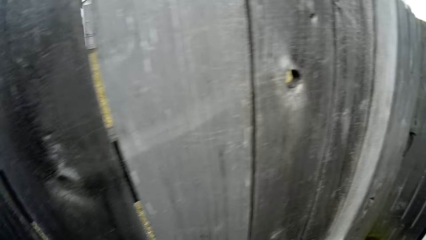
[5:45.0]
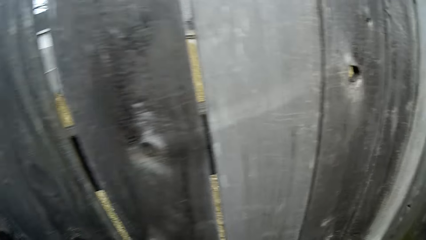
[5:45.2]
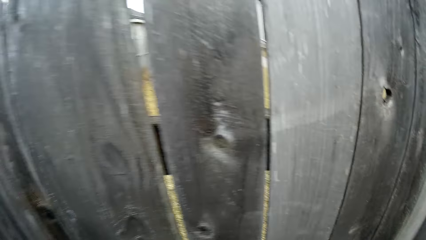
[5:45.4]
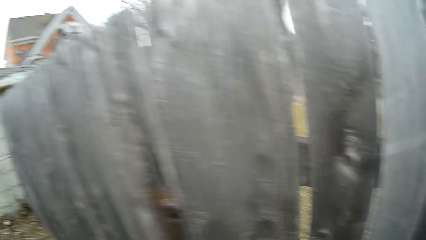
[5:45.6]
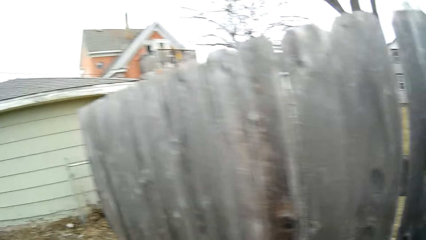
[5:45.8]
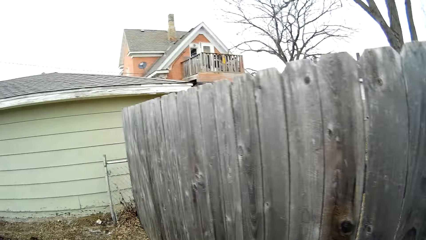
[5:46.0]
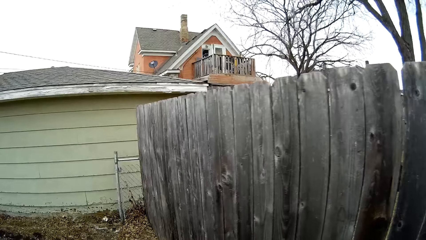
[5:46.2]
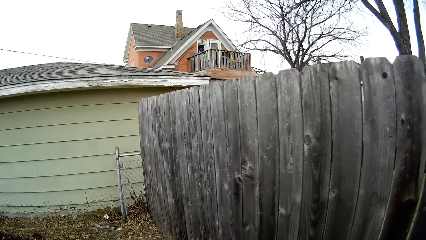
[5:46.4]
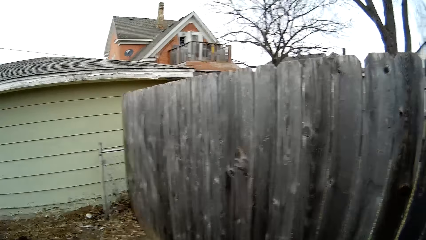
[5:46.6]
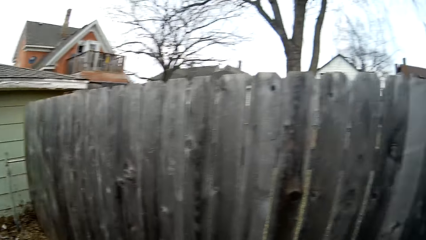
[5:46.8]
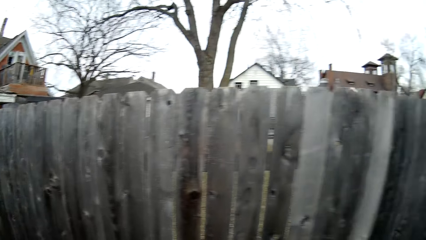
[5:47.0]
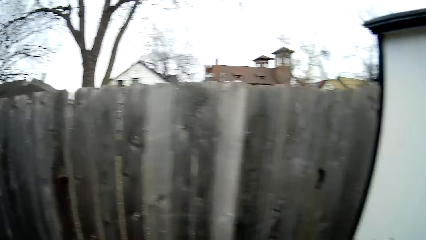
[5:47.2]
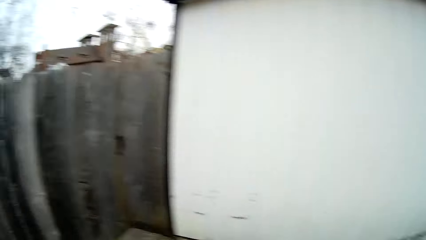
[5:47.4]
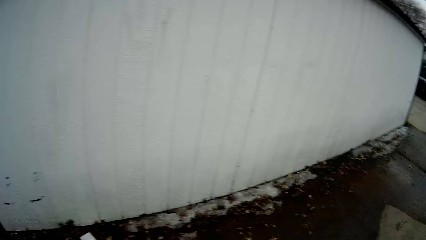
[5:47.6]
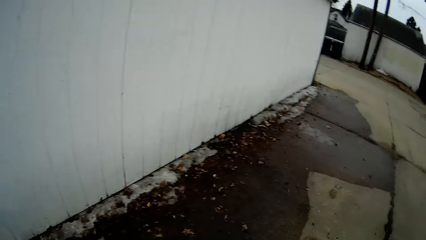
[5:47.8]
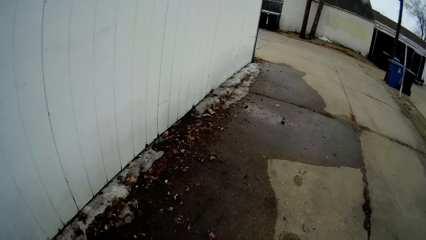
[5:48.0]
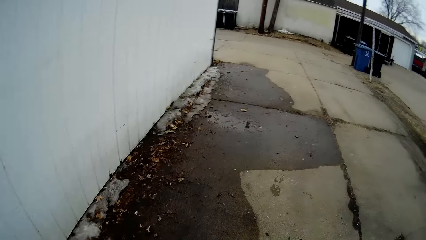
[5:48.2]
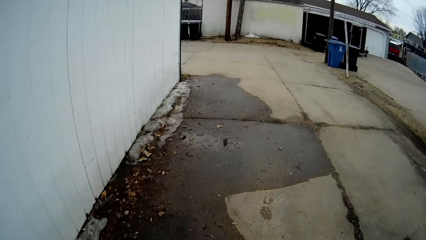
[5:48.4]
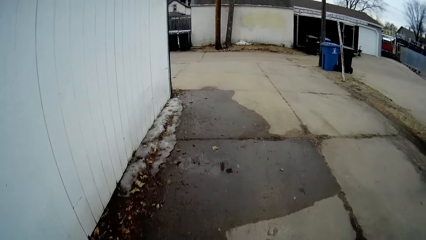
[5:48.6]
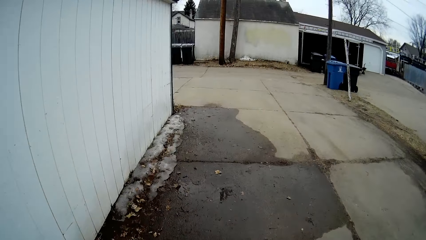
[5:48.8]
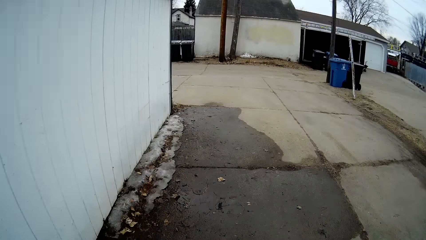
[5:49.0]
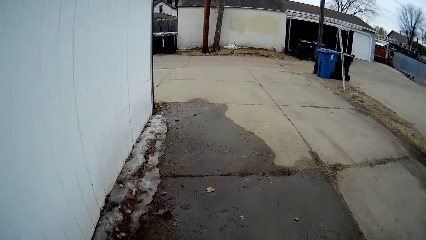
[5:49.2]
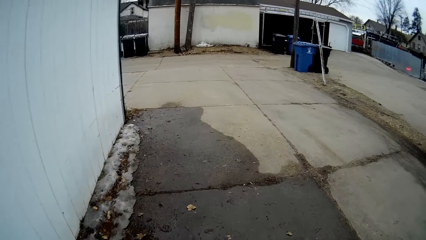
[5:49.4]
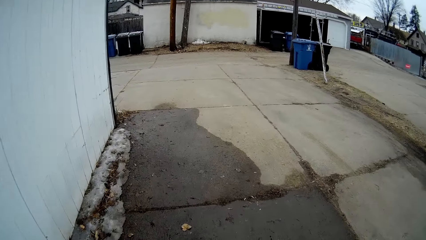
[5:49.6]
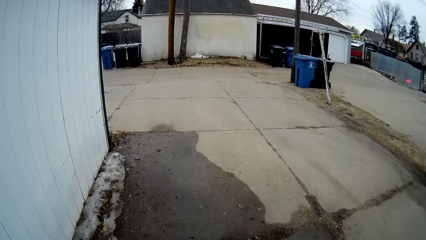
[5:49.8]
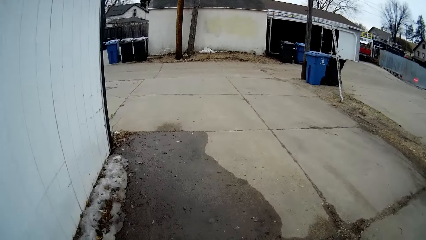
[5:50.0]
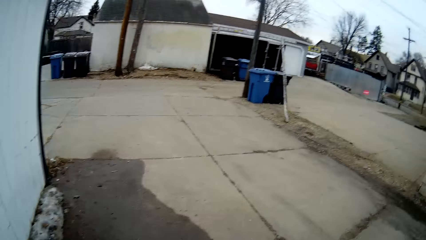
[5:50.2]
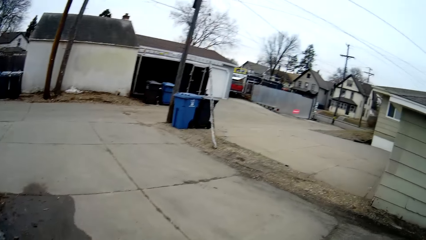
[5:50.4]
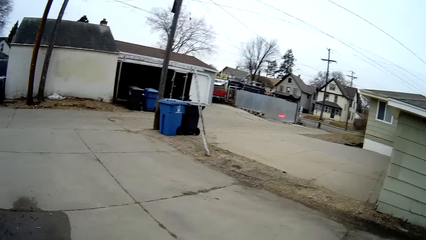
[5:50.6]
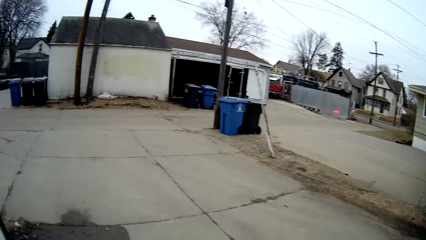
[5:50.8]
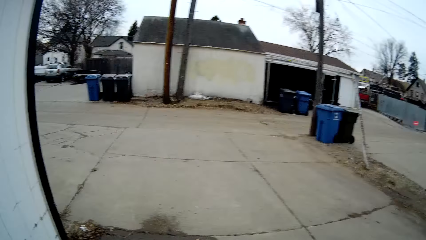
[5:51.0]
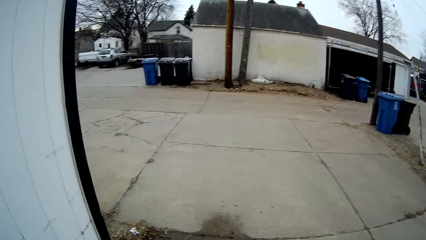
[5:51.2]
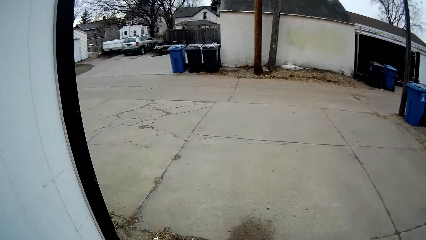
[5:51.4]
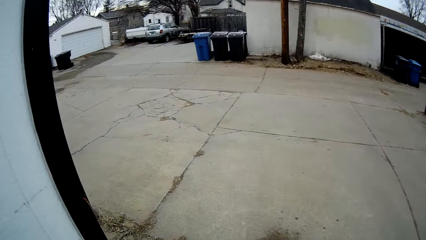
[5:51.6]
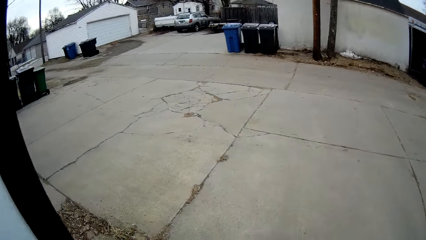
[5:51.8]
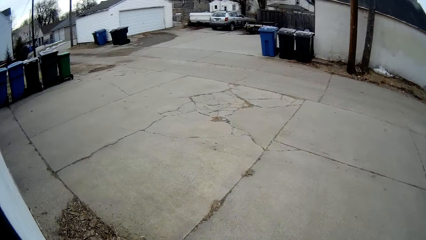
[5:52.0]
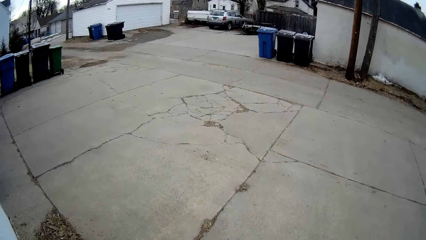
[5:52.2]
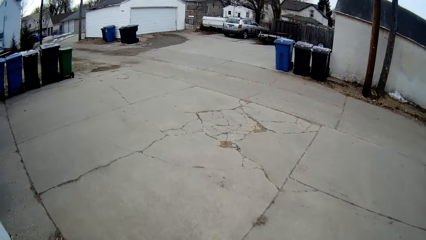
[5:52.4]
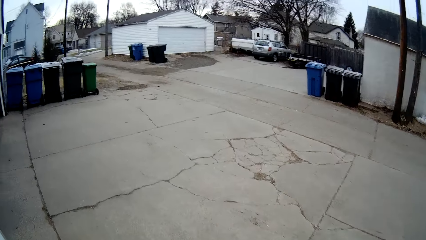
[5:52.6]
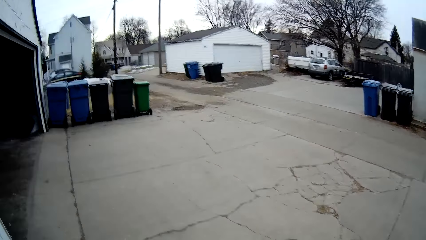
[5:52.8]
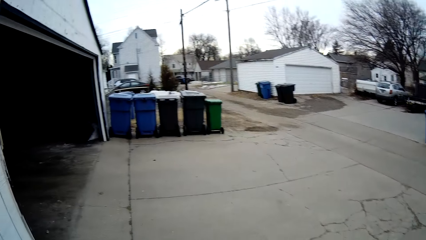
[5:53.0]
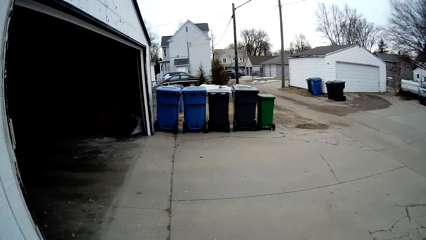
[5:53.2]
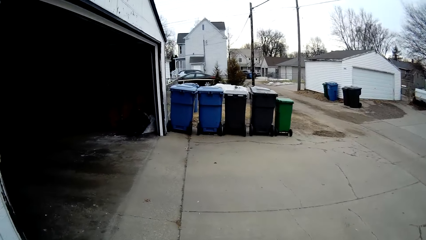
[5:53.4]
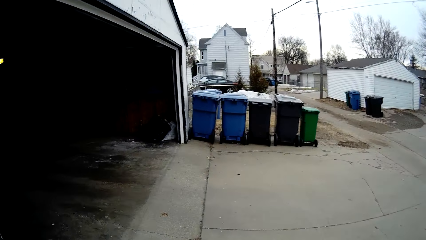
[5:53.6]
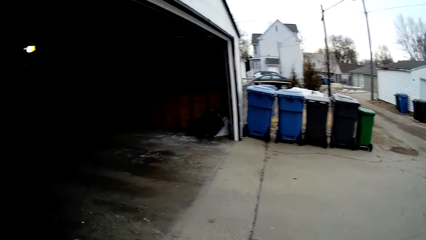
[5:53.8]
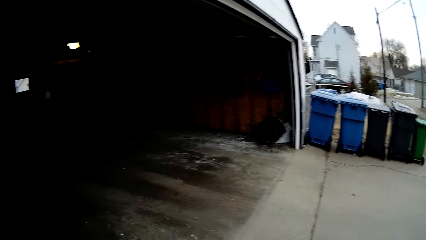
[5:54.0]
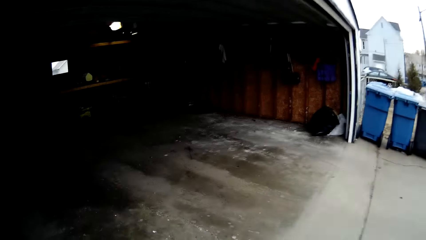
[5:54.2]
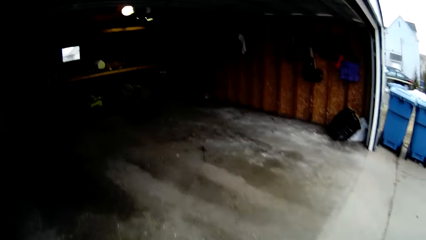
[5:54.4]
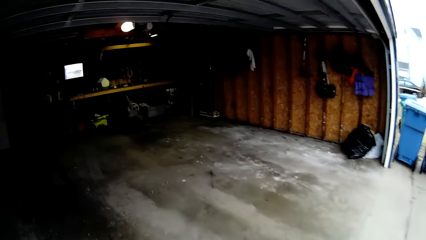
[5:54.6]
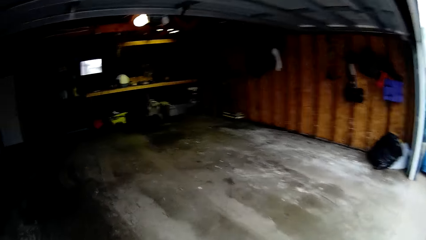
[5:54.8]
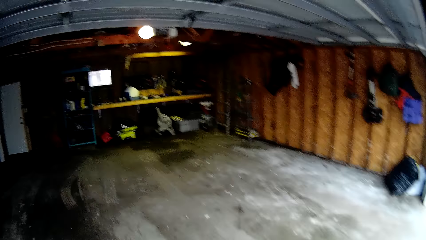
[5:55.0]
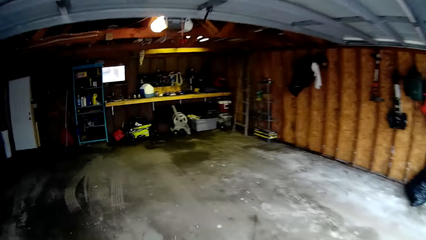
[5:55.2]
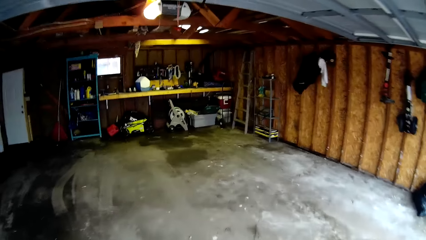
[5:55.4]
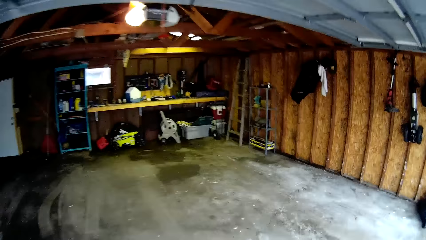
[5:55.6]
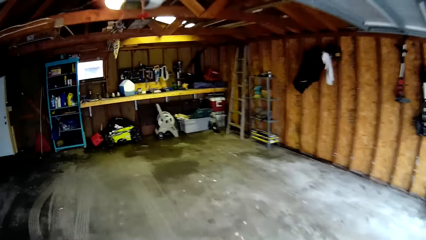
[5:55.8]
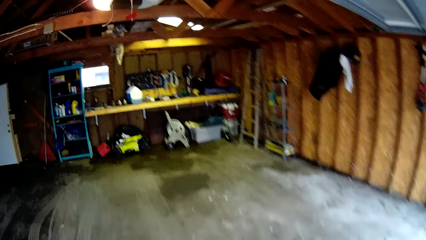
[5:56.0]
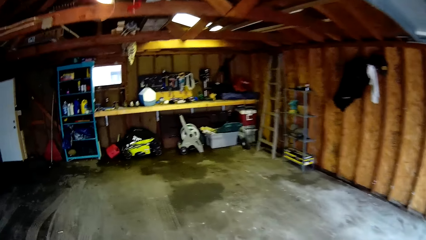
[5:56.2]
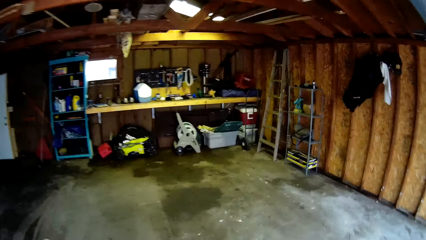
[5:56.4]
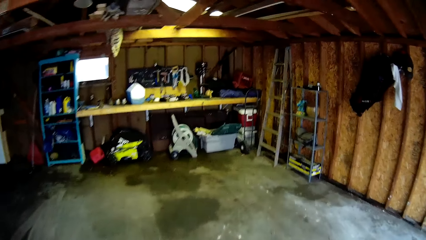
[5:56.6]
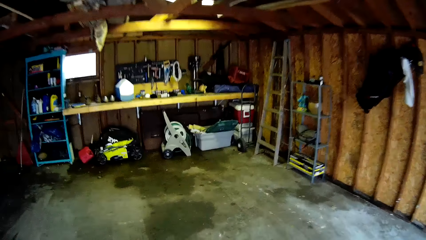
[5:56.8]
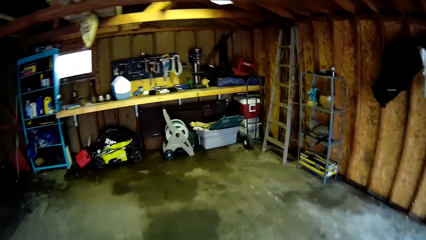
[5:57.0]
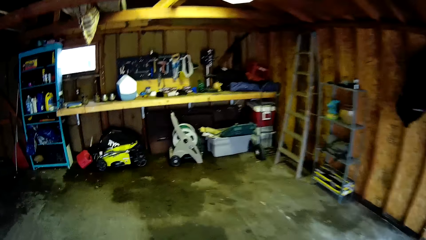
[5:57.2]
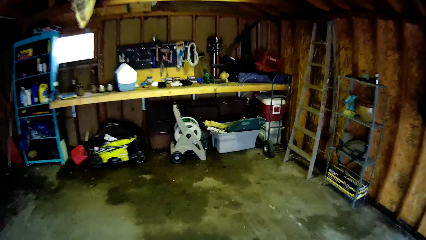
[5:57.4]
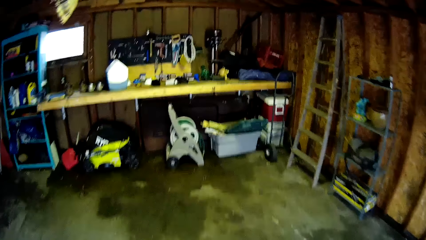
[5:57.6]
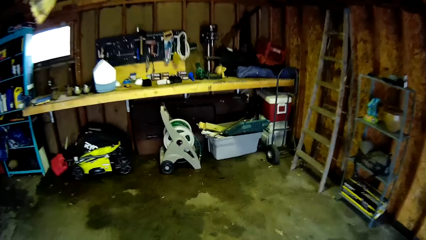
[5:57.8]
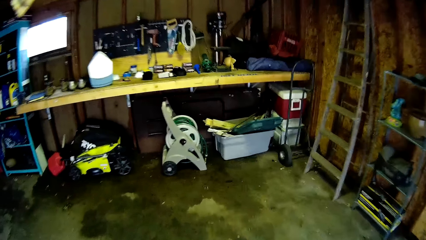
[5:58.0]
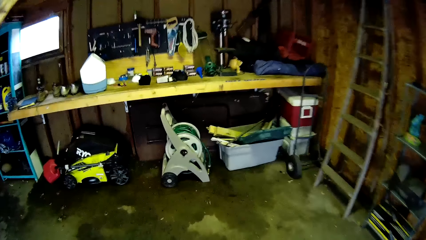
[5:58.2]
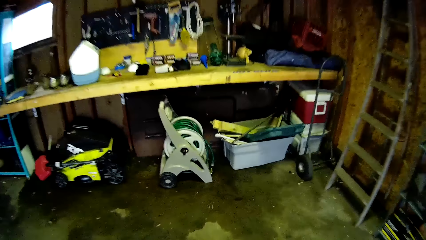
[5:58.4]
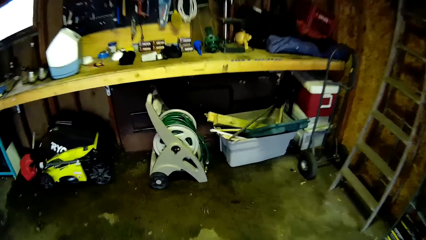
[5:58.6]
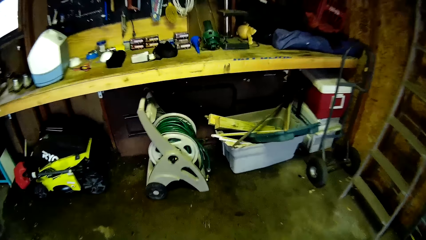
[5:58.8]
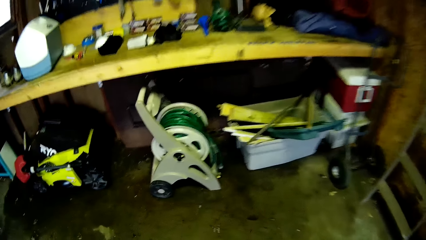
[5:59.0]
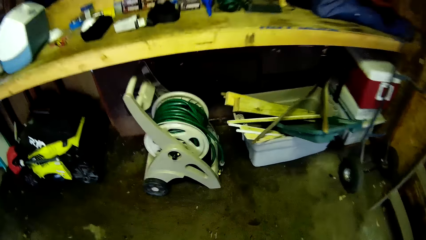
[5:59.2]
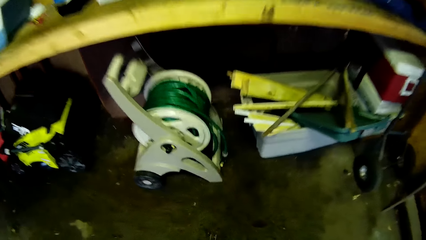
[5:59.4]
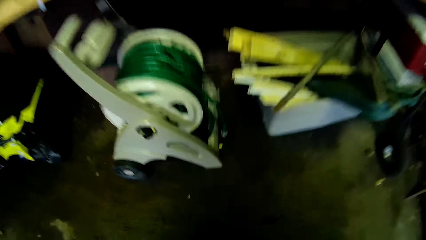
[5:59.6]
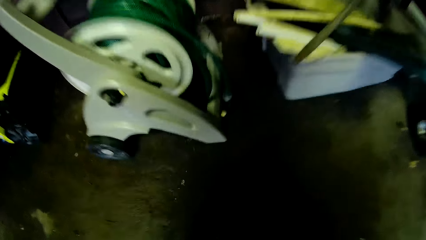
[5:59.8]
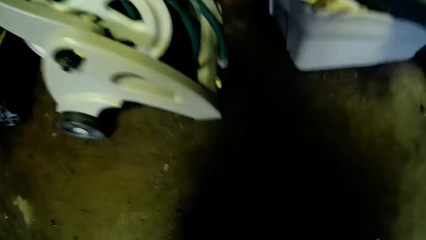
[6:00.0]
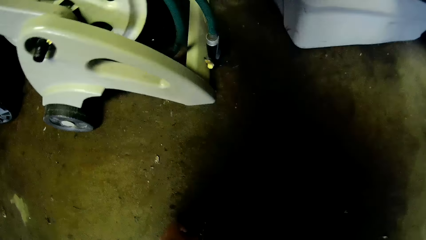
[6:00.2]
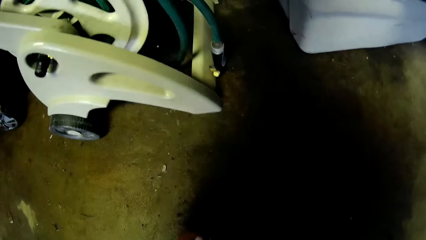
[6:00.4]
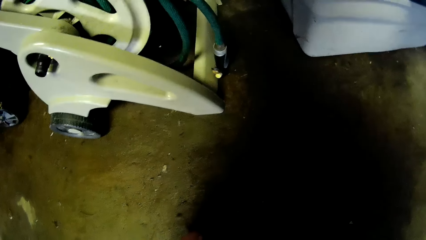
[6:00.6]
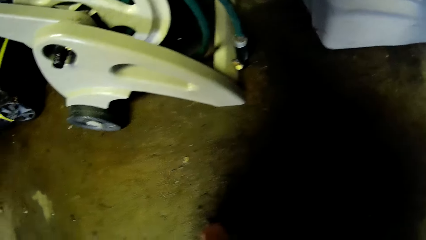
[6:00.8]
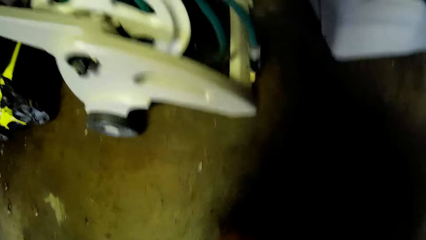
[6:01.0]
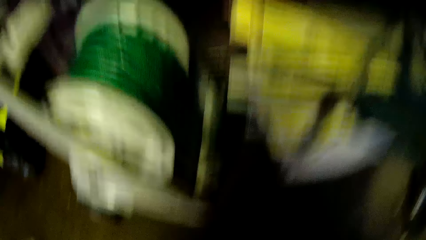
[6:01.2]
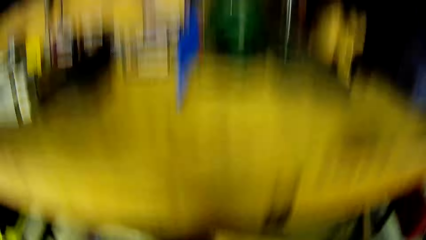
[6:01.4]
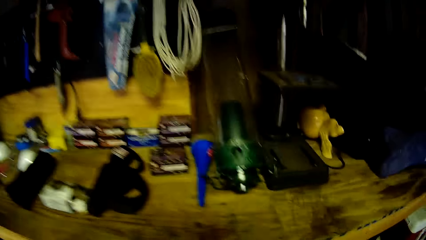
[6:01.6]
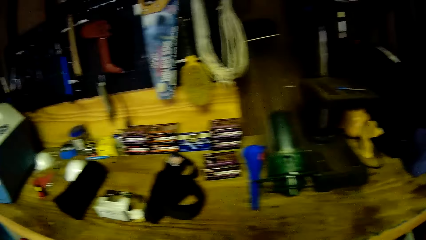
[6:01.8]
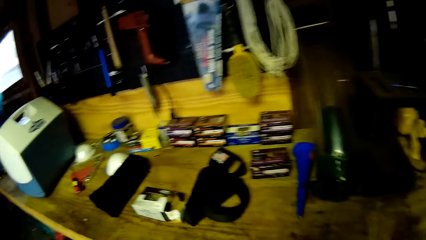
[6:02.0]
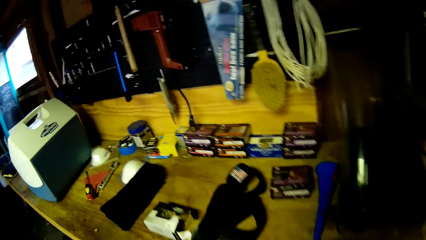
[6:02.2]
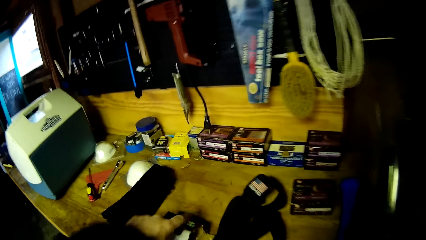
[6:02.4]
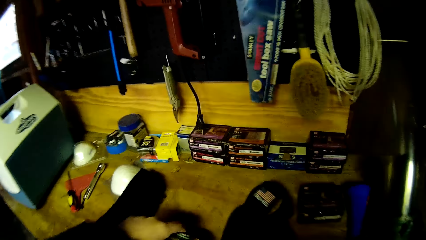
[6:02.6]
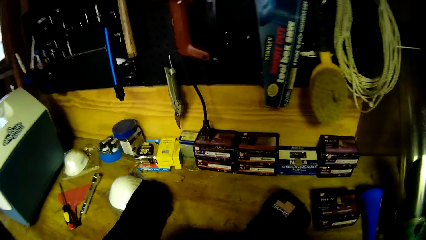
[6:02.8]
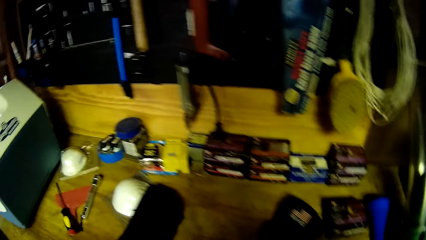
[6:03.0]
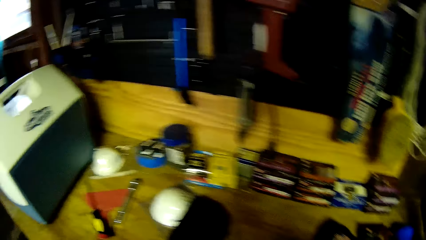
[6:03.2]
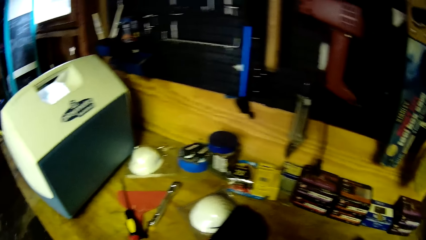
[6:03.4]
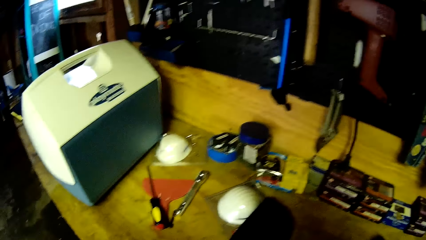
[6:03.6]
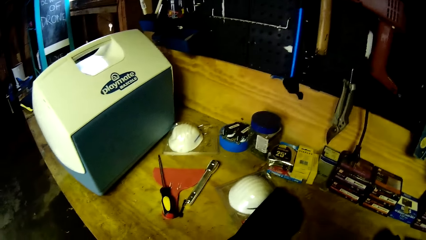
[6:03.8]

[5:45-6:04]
The camera wearer looks around the compound. They walk around the compound. They enter a garage. They pick up something from the floor. They bend down in the garage. They stand up. They look around in the garage. They pick up a tape measure or packet from a table.
